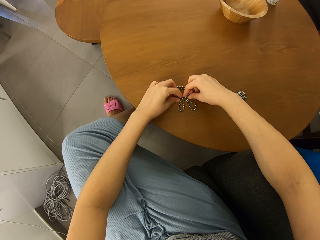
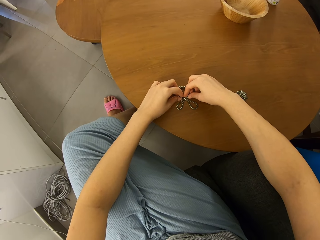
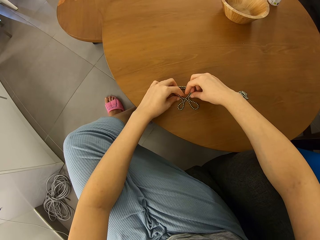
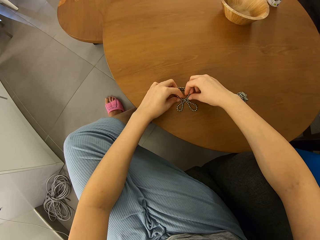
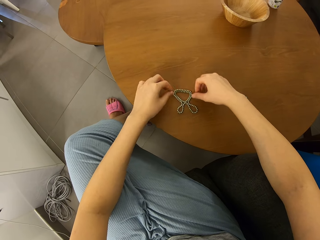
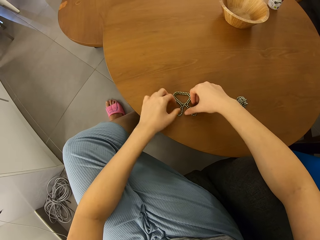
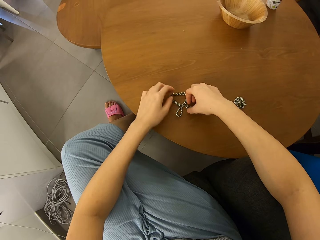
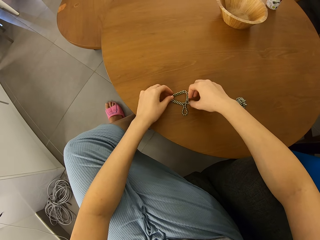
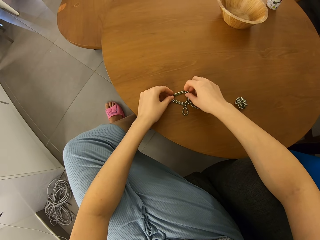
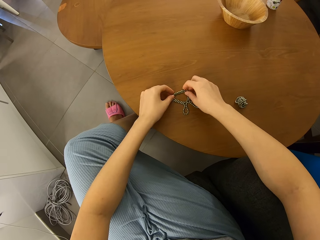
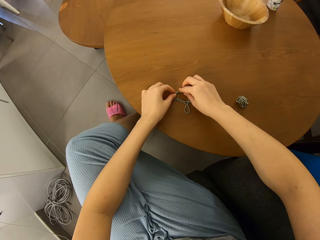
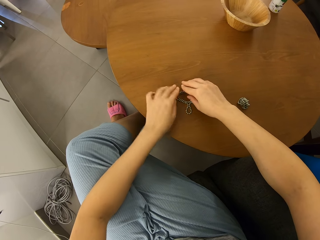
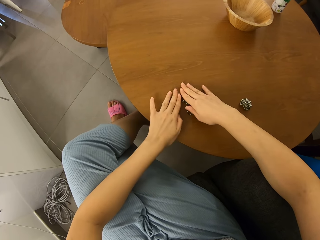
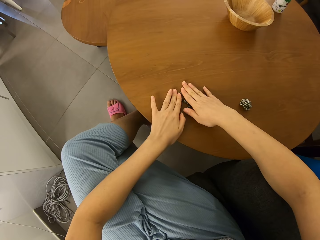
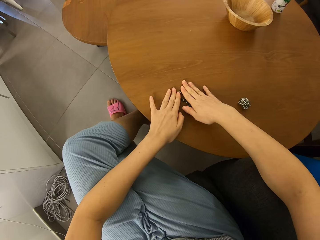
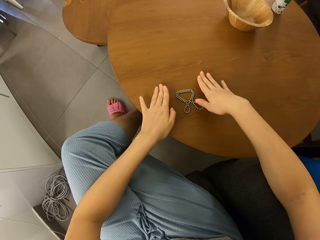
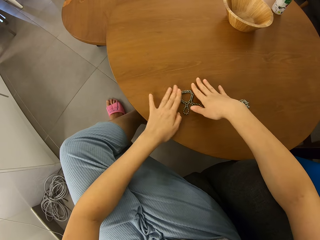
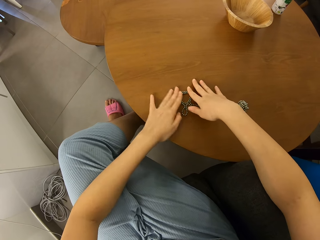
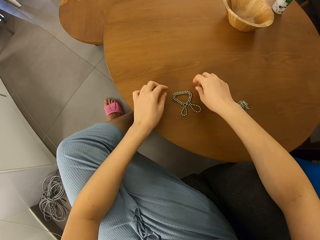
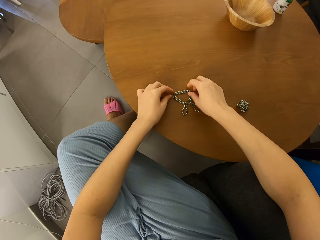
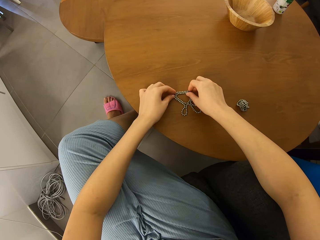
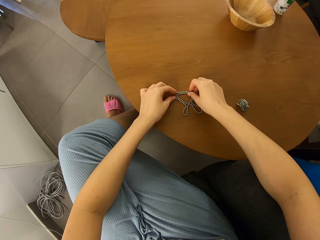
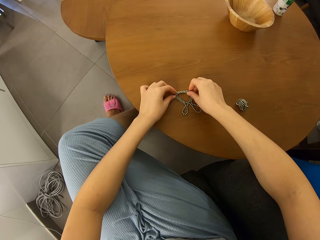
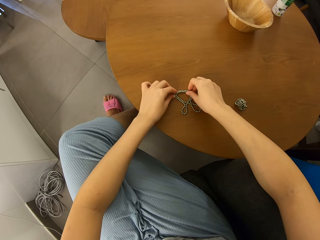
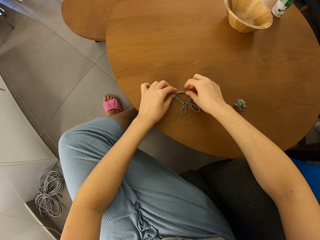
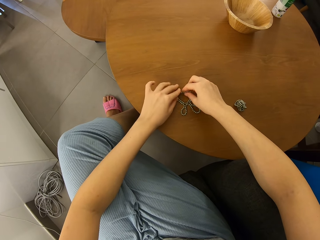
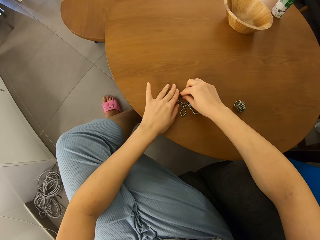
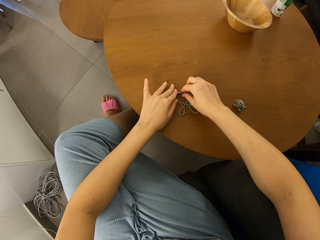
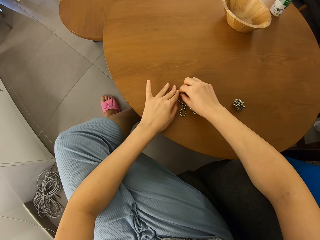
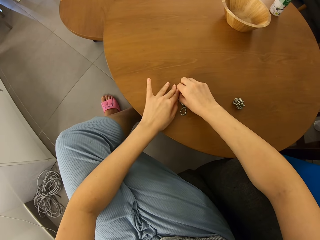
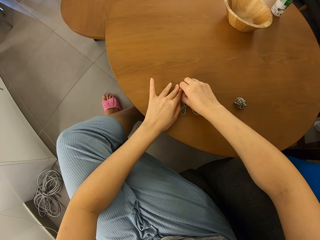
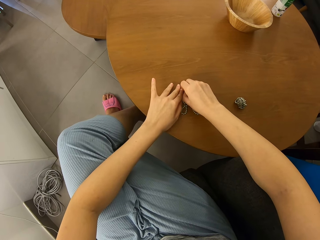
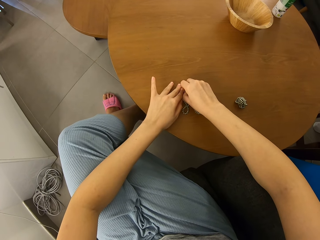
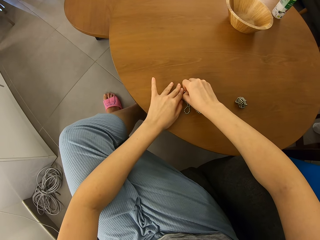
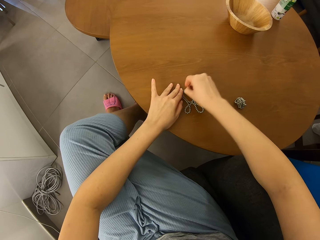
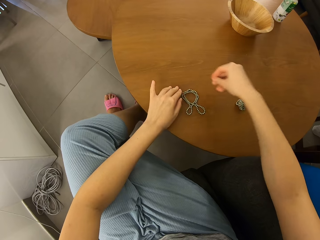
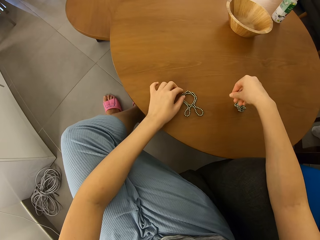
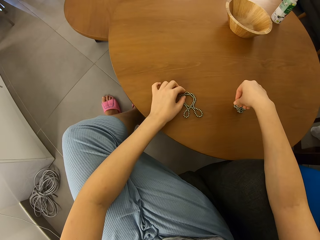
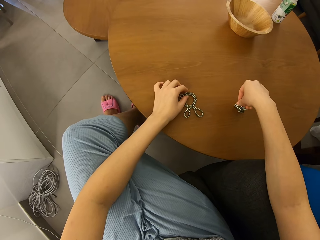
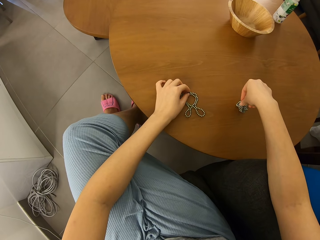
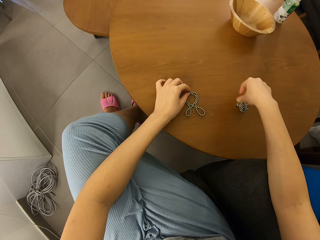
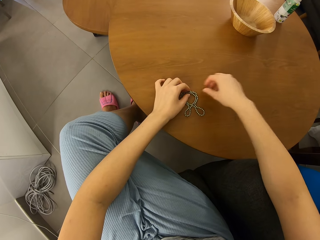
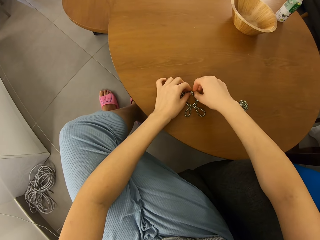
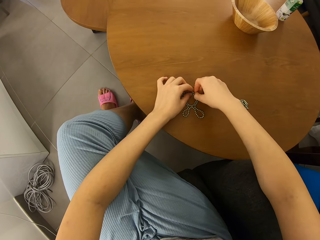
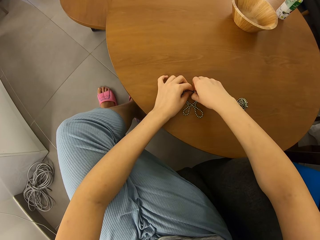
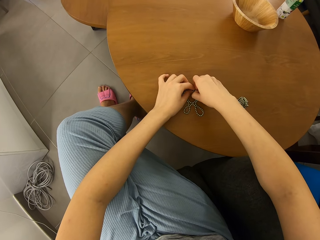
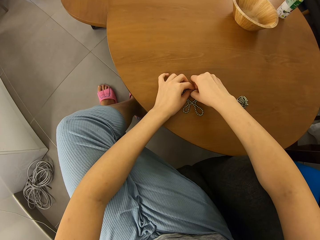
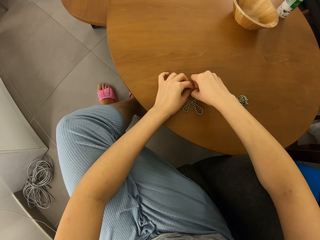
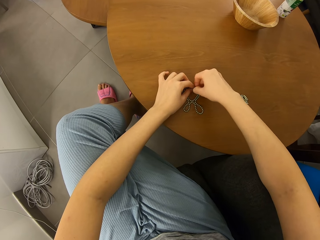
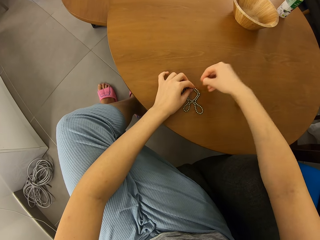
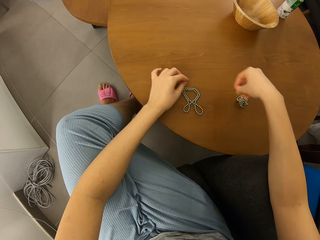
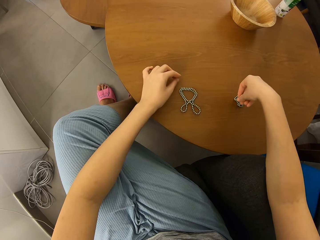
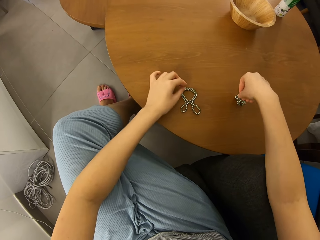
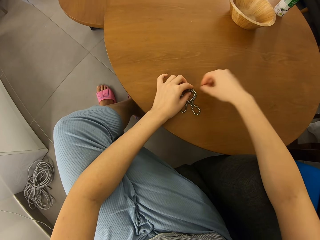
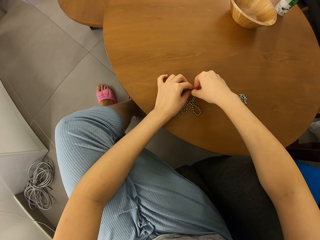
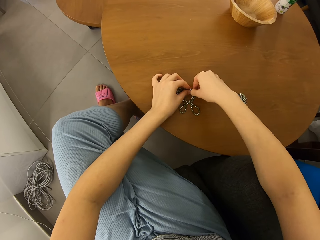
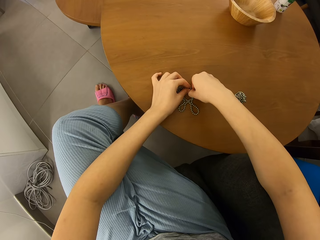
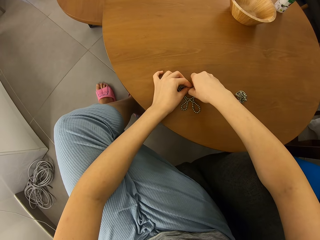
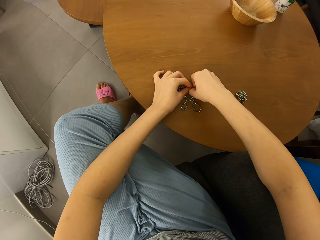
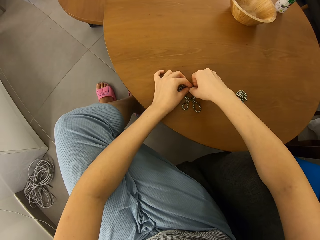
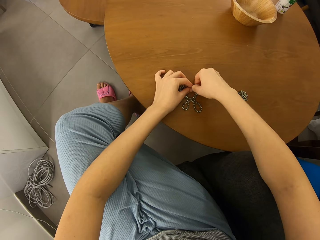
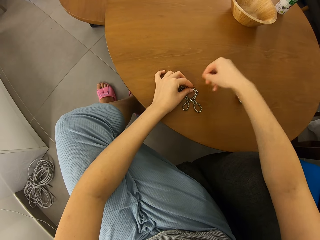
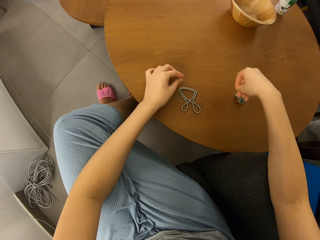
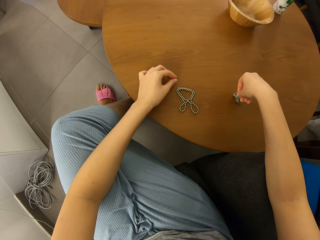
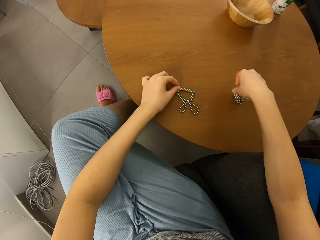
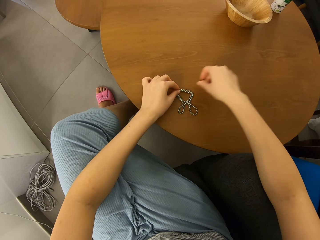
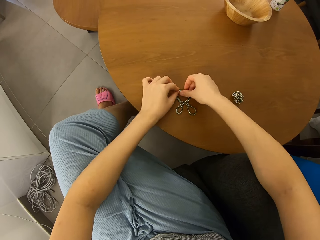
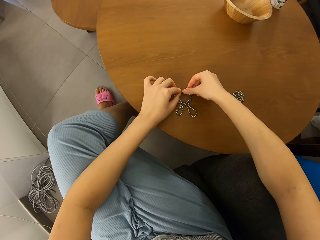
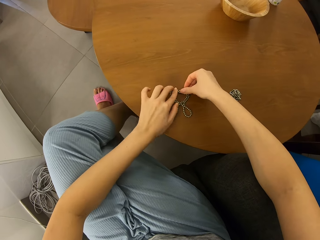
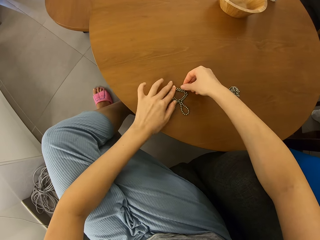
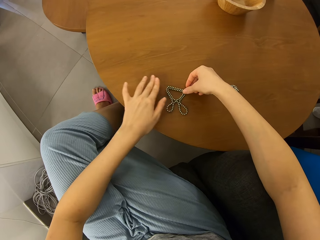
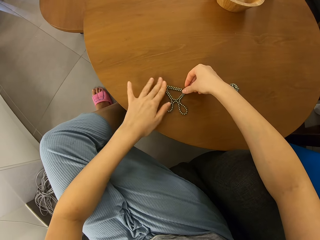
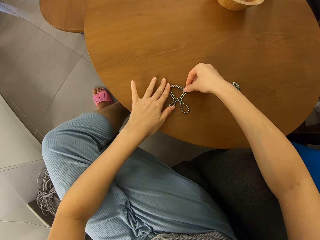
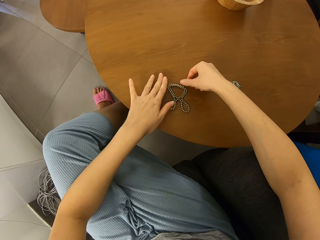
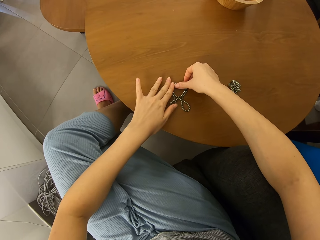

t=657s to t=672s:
The camera wearer puts hands on neodymium magnet spheres on a table. They cut a piece of the neodymium magnet spheres. They put a piece of the neodymium magnet spheres on the table. They cut a piece of the neodymium magnet spheres. They put a piece of the neodymium magnet spheres on the table. They cut a piece of the neodymium magnet spheres from the shape on the table. They put a piece of the neodymium magnet spheres on the table.

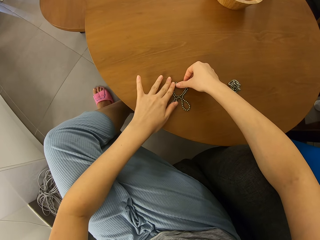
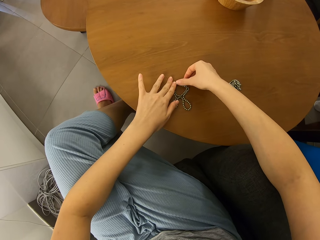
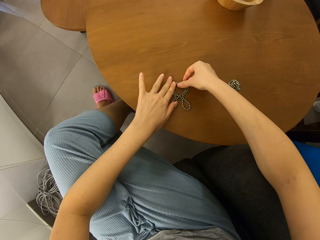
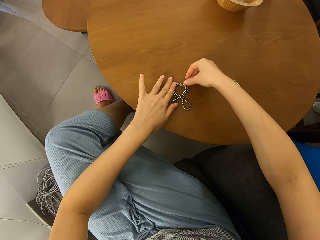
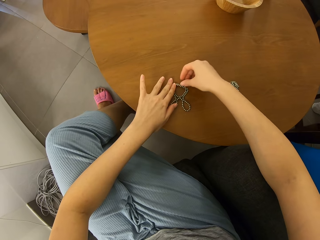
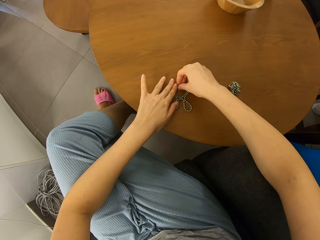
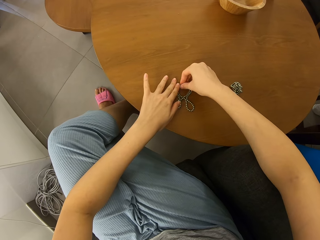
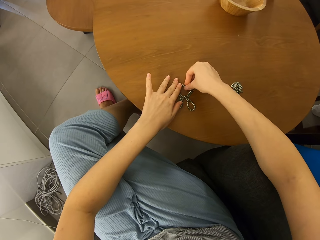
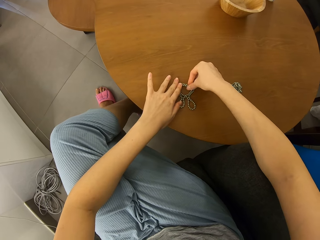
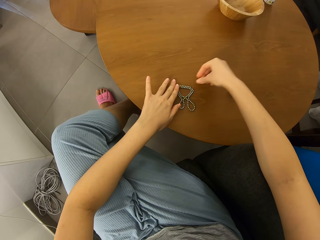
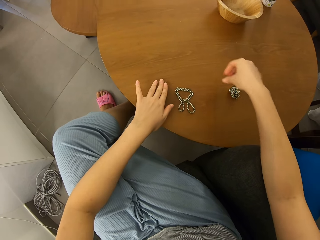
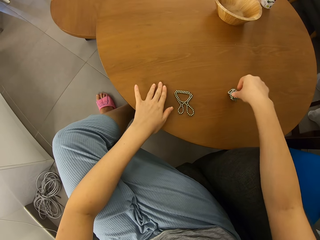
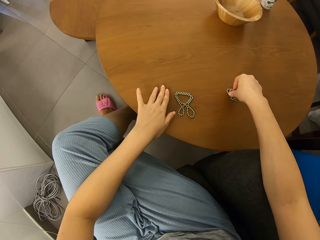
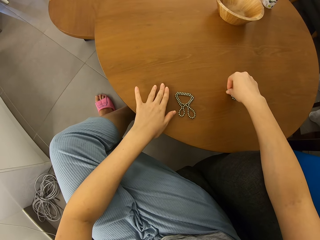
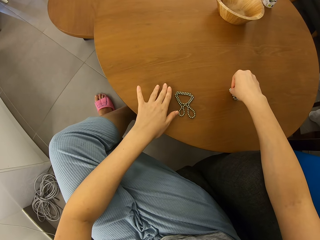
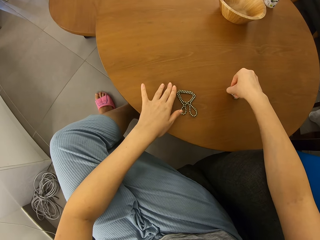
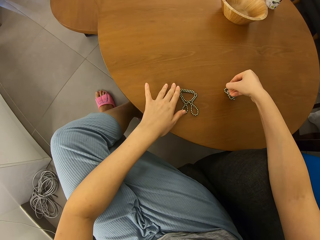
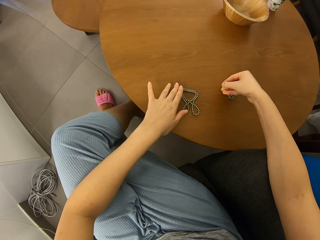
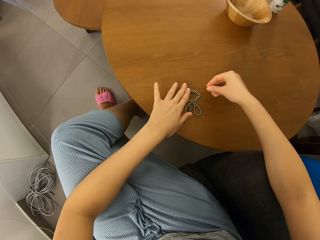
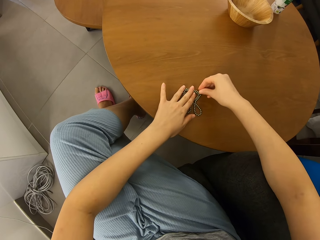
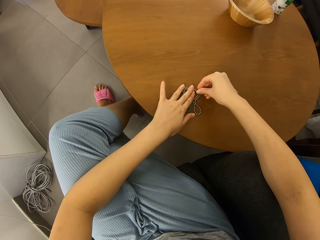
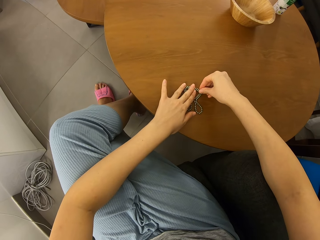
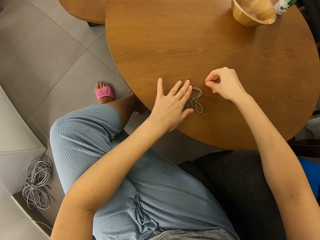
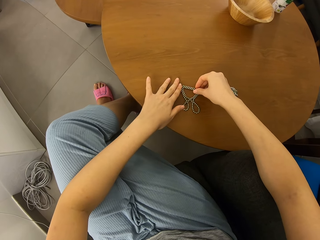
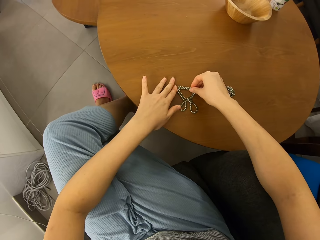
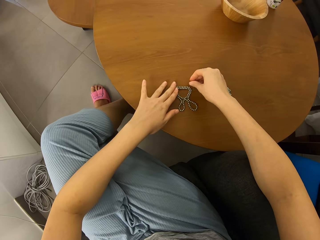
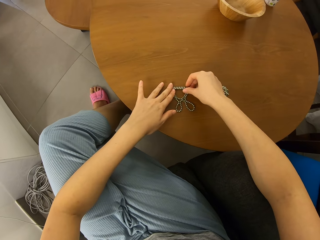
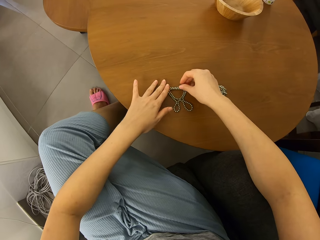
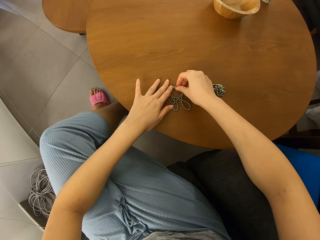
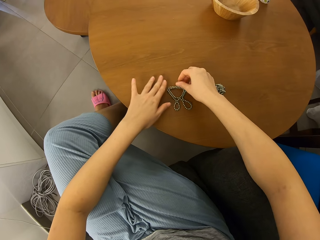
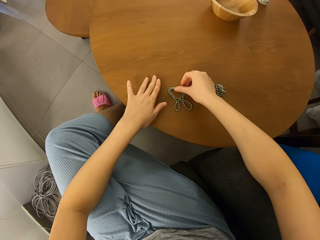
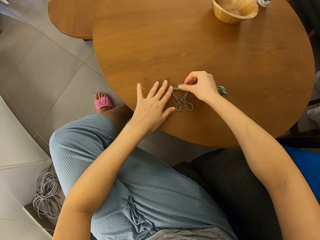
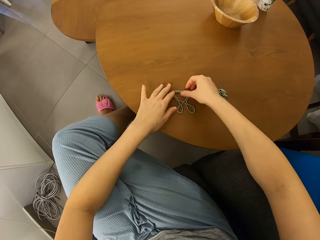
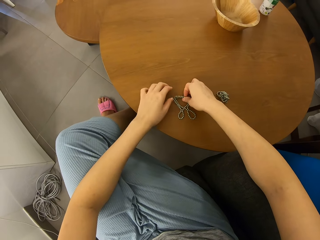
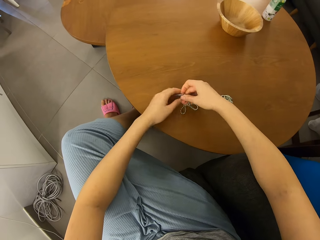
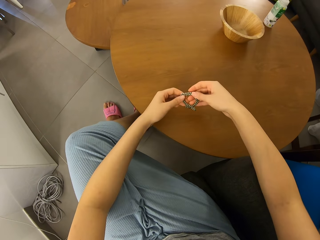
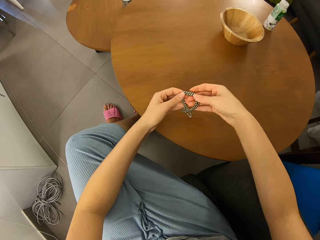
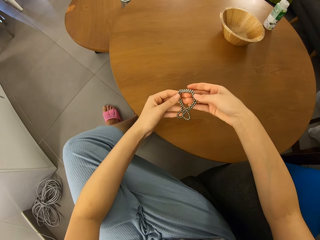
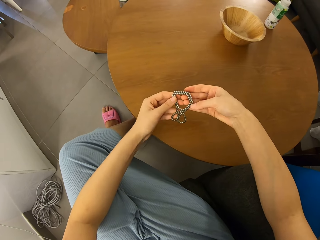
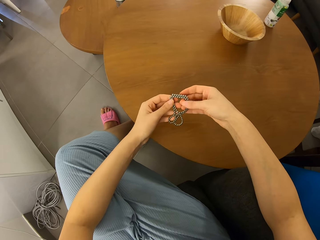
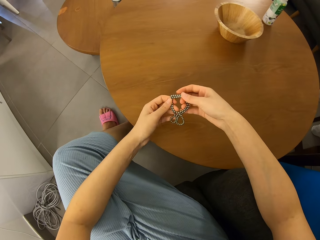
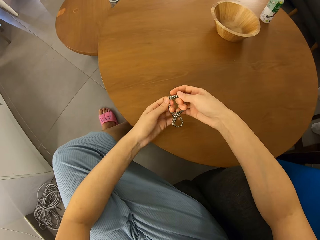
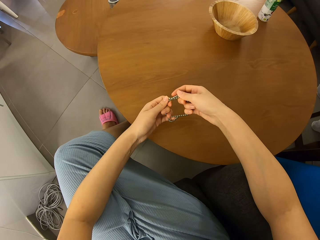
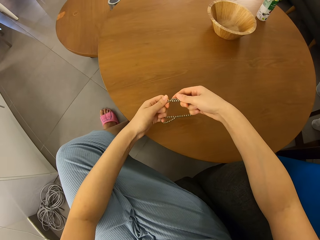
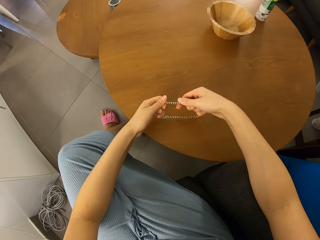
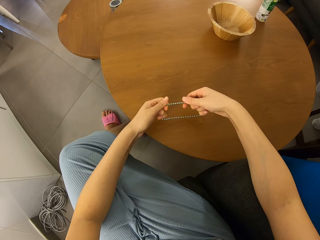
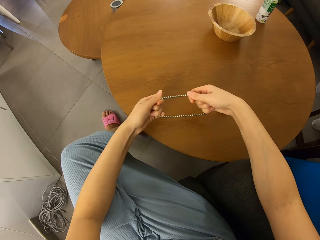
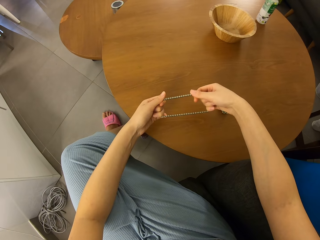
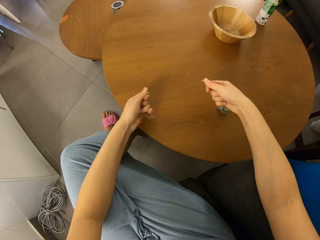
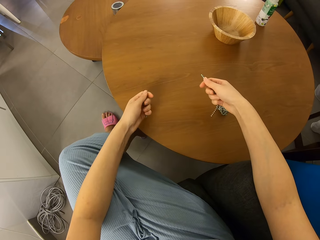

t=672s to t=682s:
The camera wearer cuts a piece of neodymium magnet spheres. They join a piece of the neodymium magnet spheres. They pick up the neodymium magnet spheres from the table. They cut pieces of the neodymium magnet spheres with hands.
